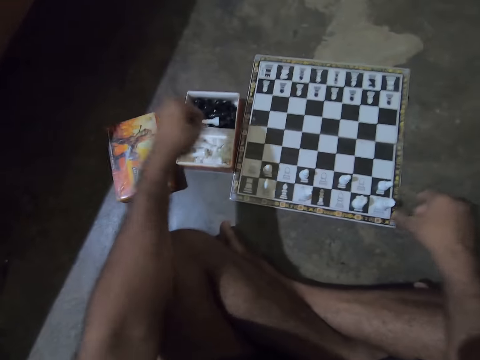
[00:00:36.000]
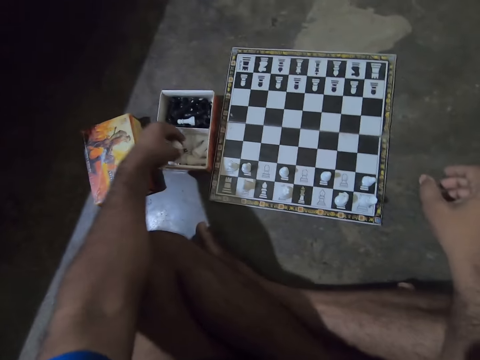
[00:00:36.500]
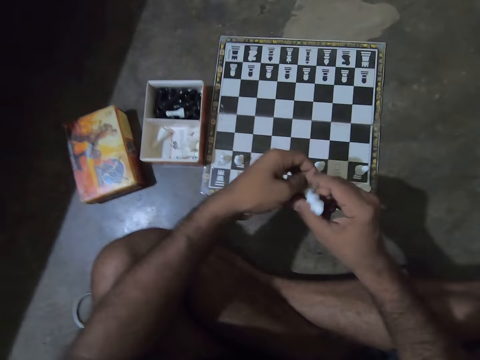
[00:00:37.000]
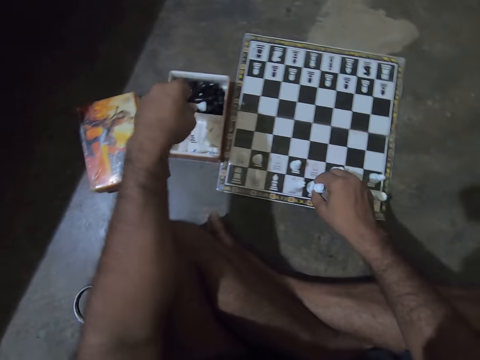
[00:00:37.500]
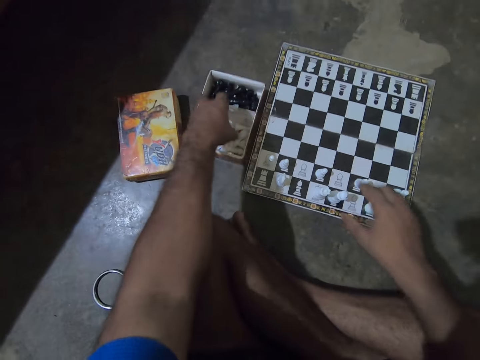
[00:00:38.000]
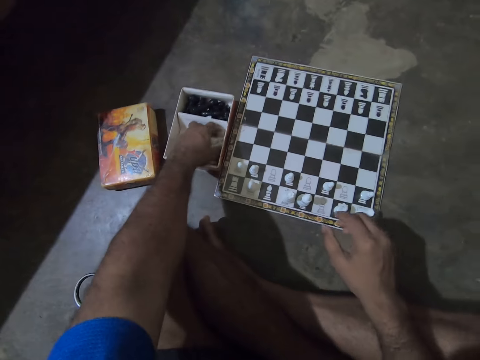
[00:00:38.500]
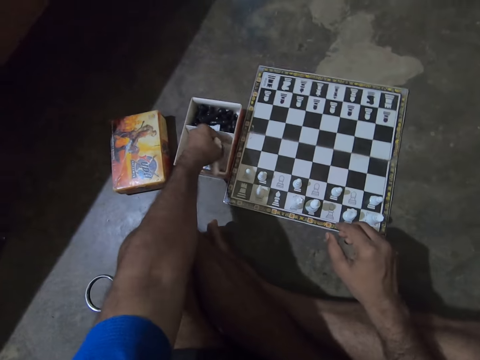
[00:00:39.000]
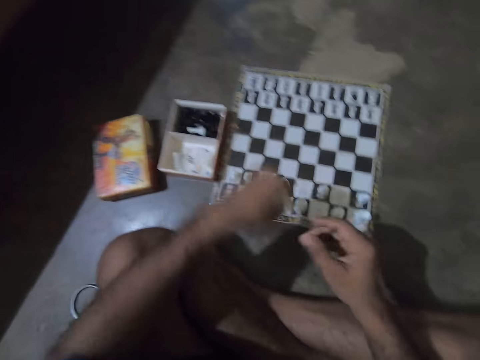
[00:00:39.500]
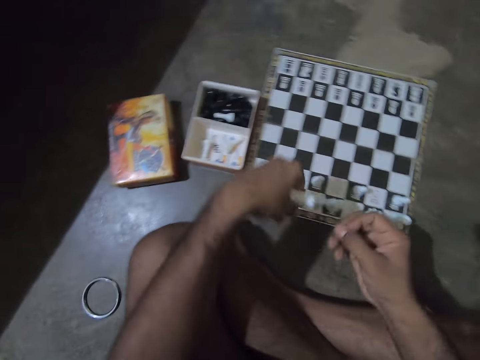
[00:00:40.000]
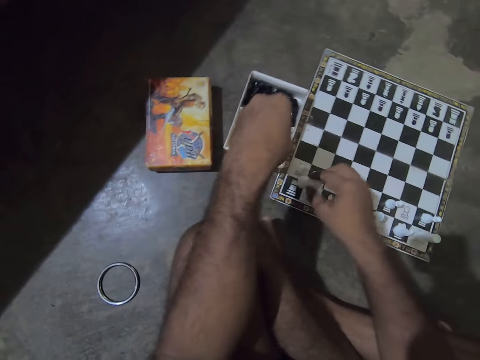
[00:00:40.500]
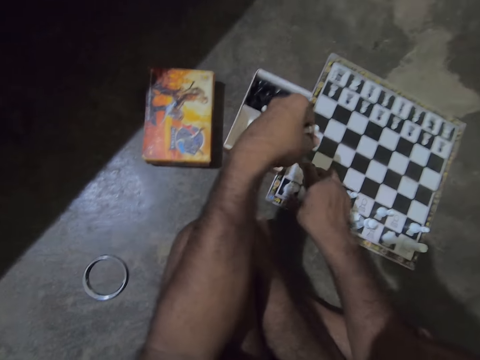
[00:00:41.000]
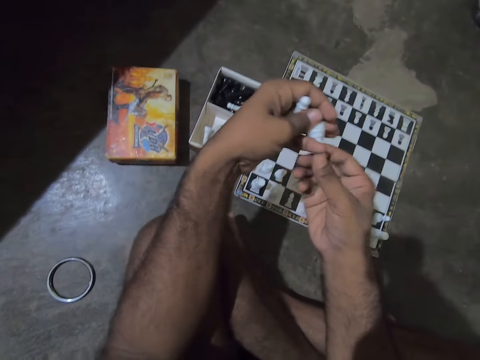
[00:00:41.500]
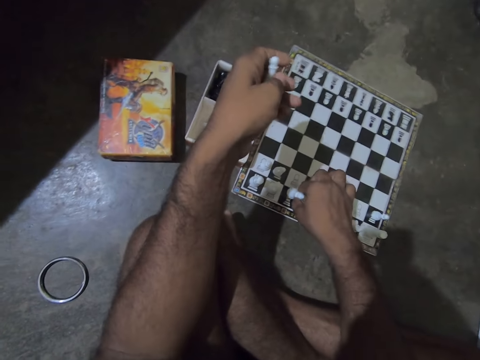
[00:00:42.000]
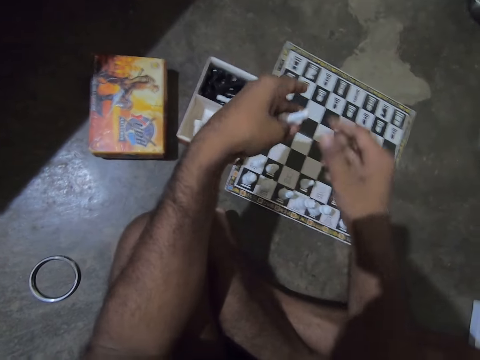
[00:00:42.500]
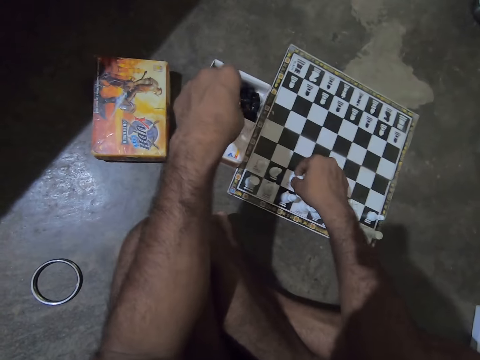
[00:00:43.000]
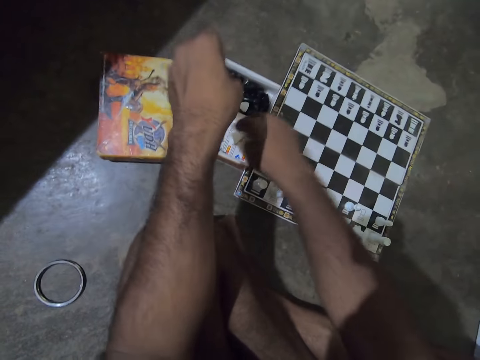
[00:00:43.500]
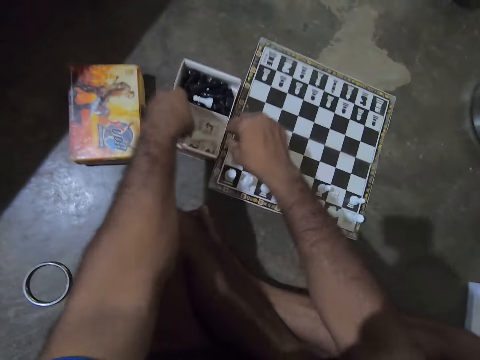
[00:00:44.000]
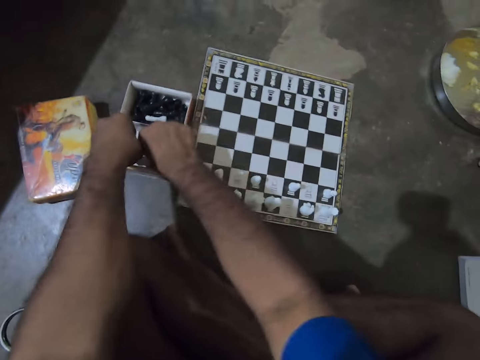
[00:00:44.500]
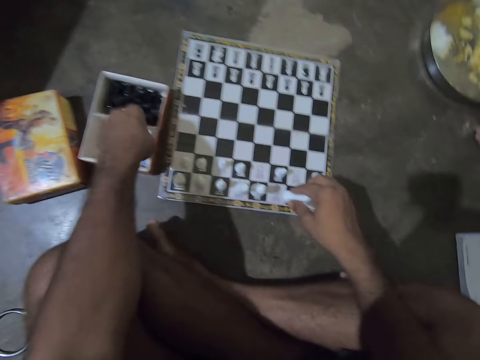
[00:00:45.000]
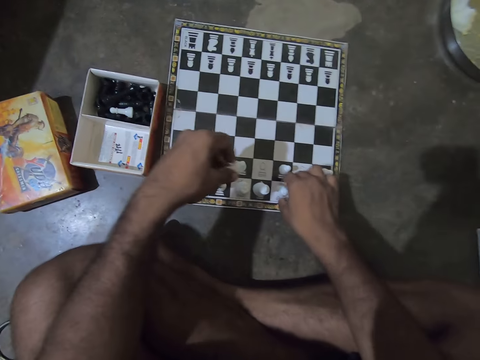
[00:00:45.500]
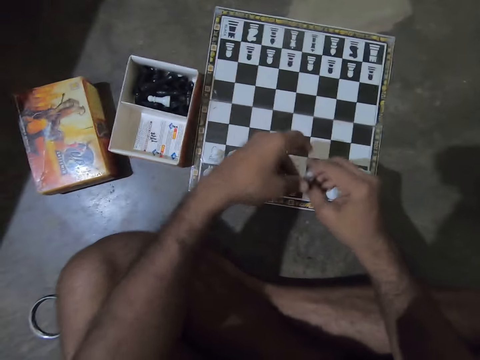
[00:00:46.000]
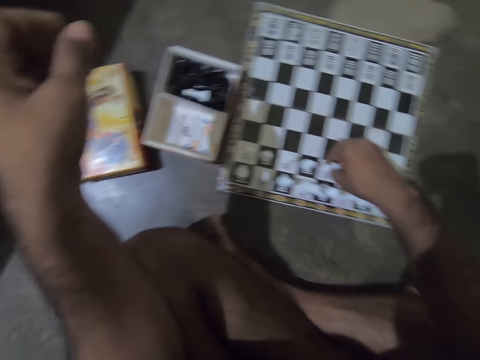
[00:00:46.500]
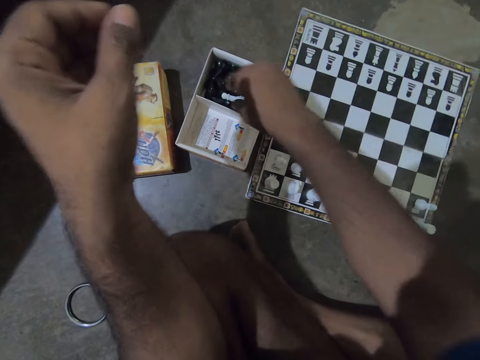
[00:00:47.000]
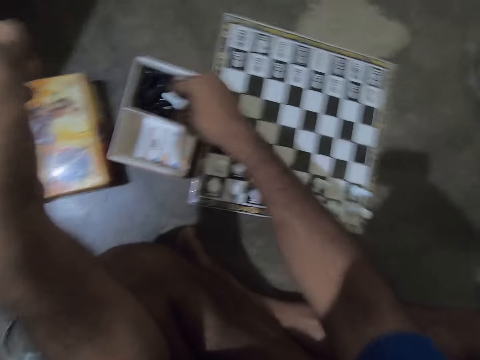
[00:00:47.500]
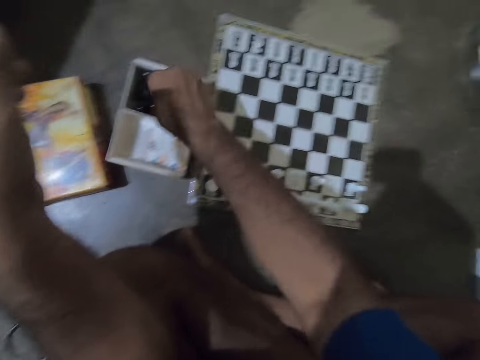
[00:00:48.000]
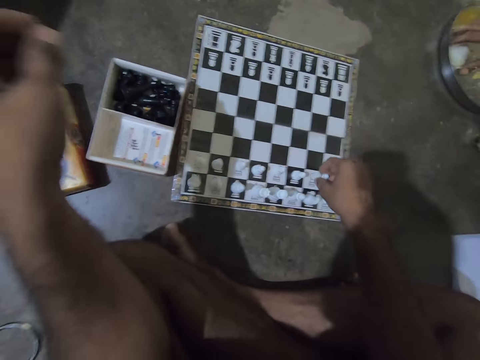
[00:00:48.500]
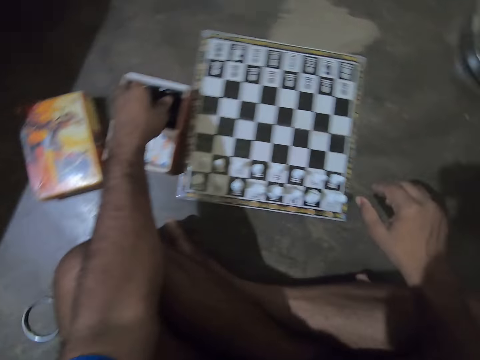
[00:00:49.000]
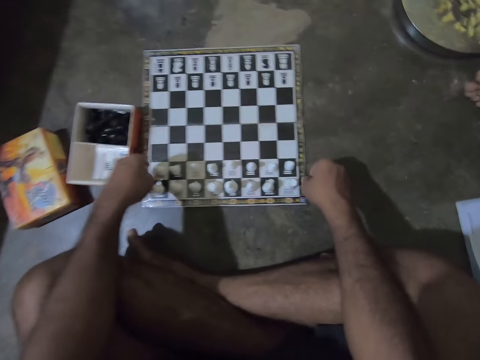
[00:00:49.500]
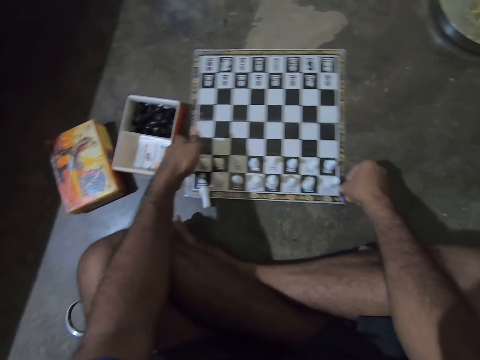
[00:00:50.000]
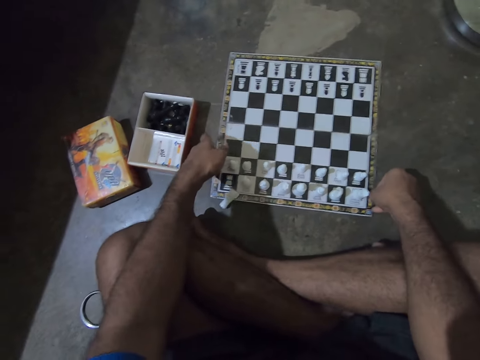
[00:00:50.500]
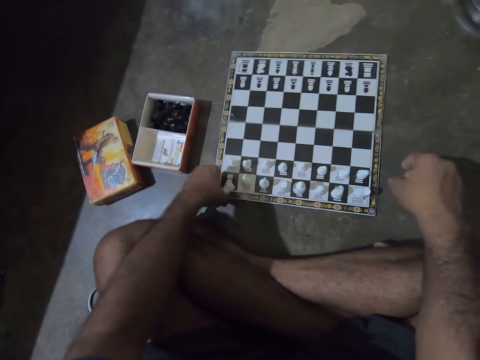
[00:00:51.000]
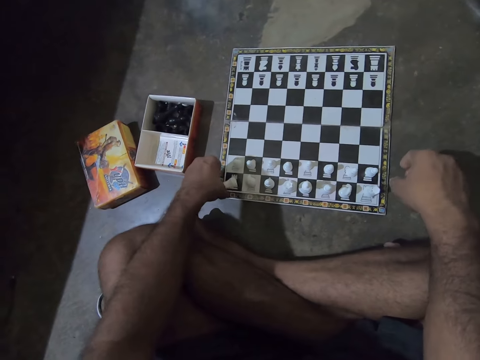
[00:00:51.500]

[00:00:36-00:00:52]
The camera wearer puts down a chess piece on a chess board on the floor. They pick up a chess piece from a box on the floor. They put down the chess piece on the chess board on the floor. They pick up a chess piece from the box on the floor. A man looks around a room. The camera wearer switches the chess piece to the other hand. They put down the chess piece on the chess board on the floor. They switch a chess piece to the other hand. They put down the chess piece on the chess board on the floor. They switch a chess piece on the other hand. They put down the chess piece on the chess board on the floor. They pick up chess pieces from the box on the floor. They put down a chess piece on the chess board on the floor. The man picks food from a plate with a hand. The camera wearer switches a chess piece to the other hand. They put down the chess piece on the chess board on the floor. The man looks around the room. The camera wearer picks up a chess piece from the box on the floor. They put down the chess piece on the chess board on the floor. The man picks food from the plate with a hand. The camera wearer moves the chess board on the floor.

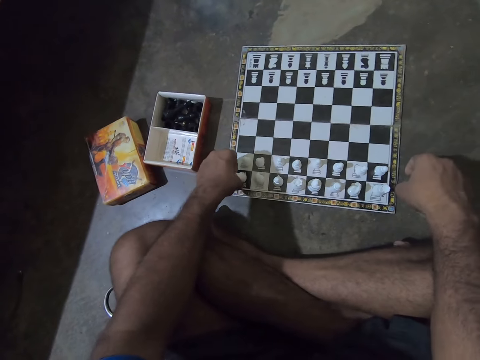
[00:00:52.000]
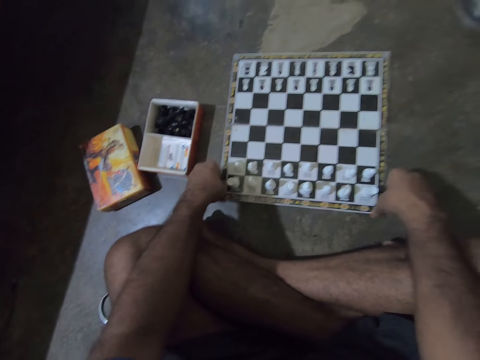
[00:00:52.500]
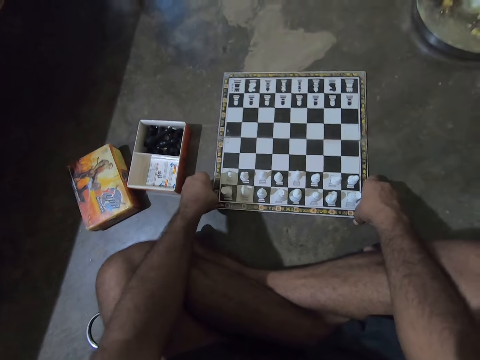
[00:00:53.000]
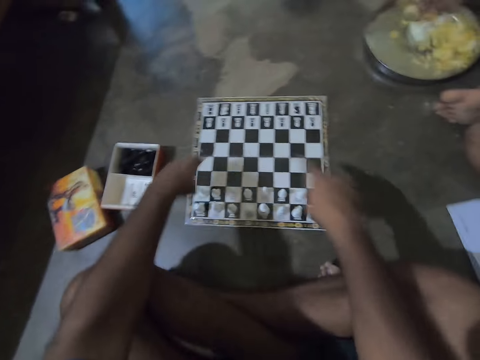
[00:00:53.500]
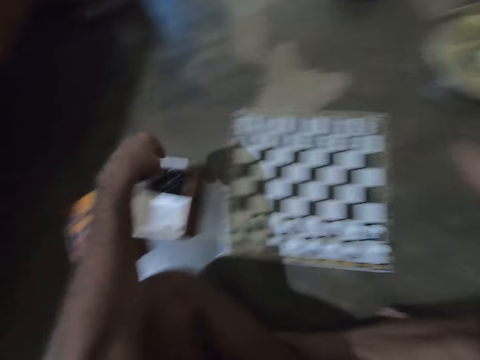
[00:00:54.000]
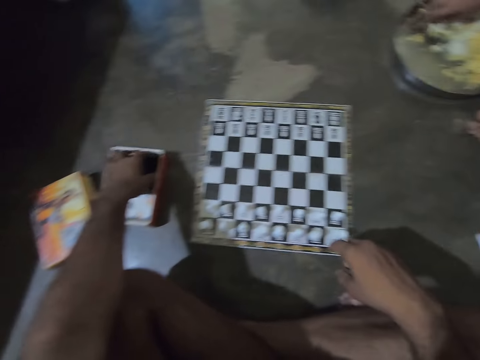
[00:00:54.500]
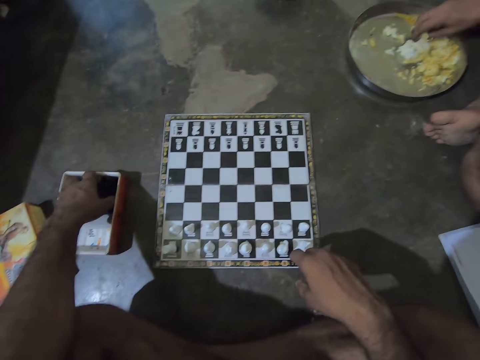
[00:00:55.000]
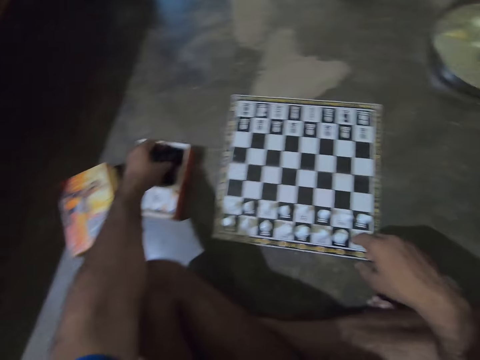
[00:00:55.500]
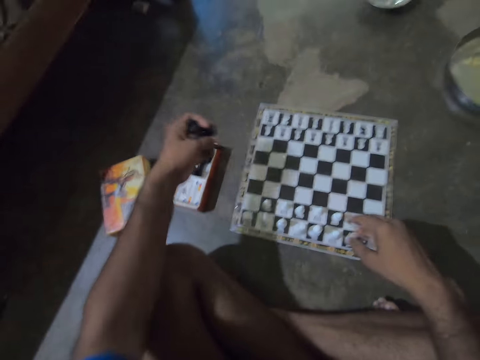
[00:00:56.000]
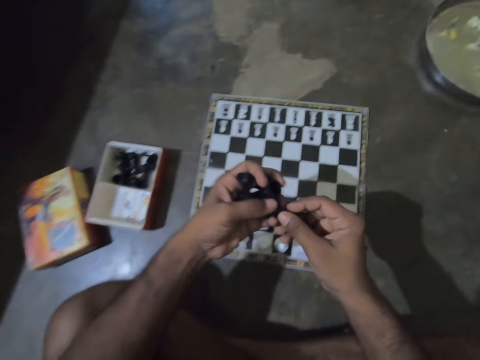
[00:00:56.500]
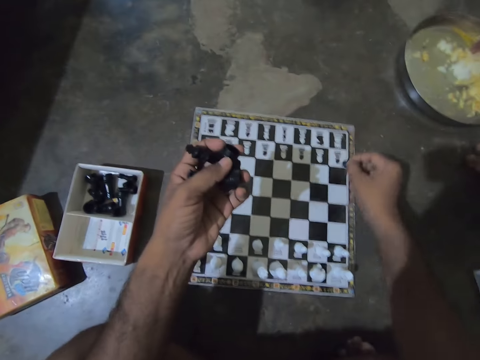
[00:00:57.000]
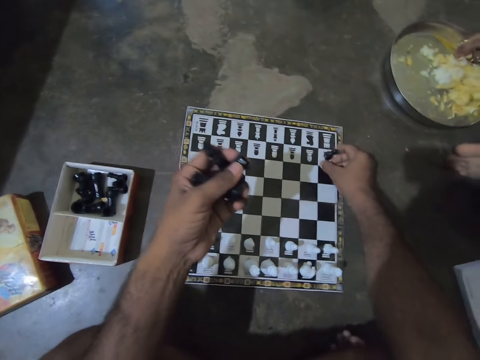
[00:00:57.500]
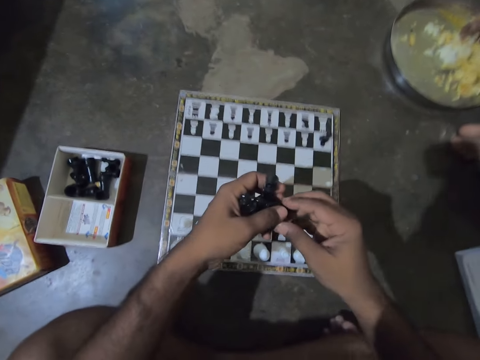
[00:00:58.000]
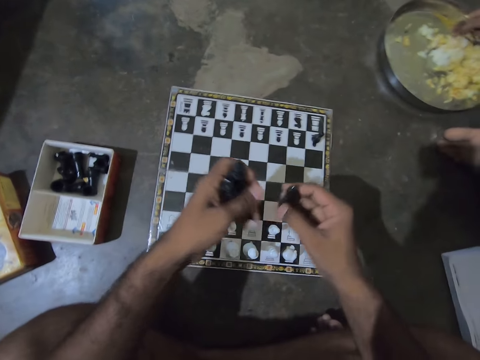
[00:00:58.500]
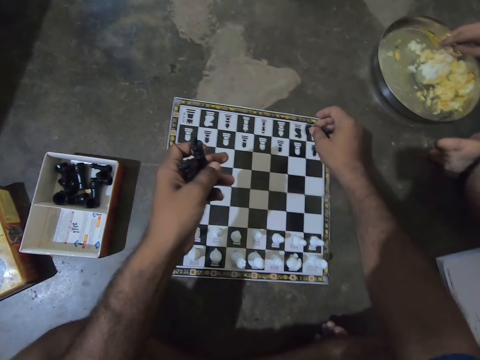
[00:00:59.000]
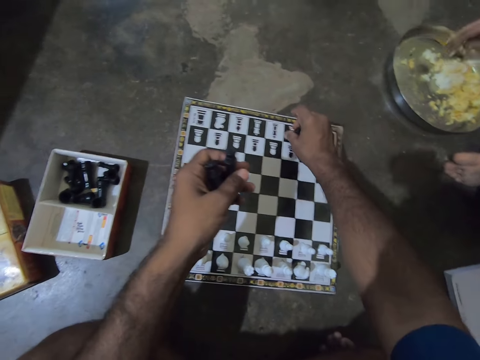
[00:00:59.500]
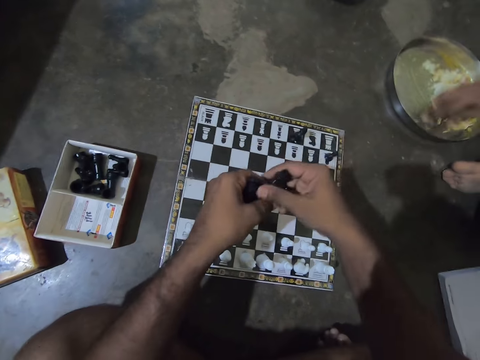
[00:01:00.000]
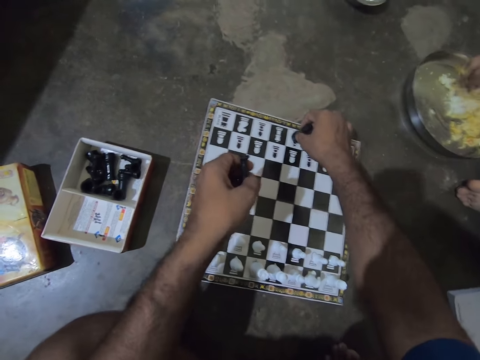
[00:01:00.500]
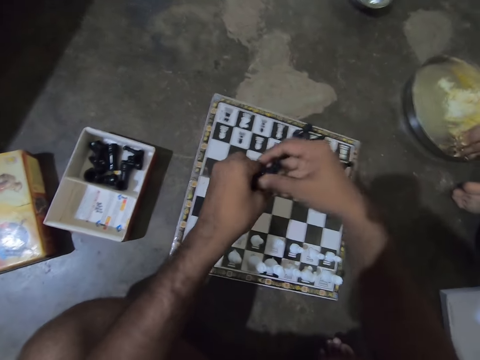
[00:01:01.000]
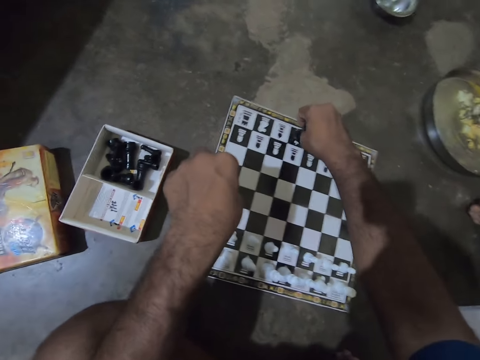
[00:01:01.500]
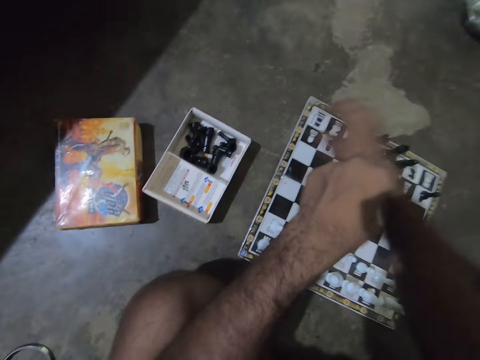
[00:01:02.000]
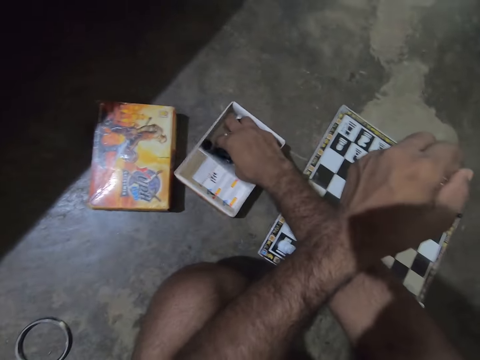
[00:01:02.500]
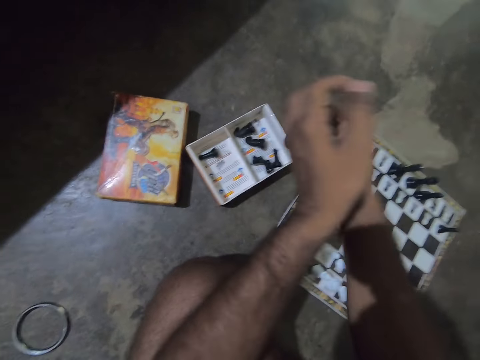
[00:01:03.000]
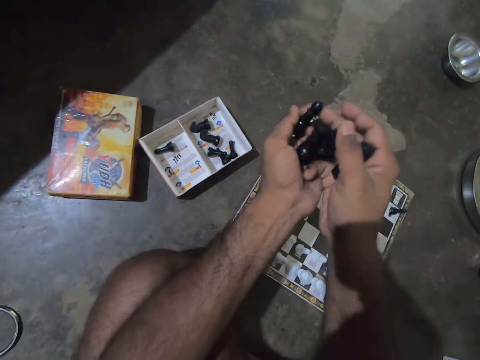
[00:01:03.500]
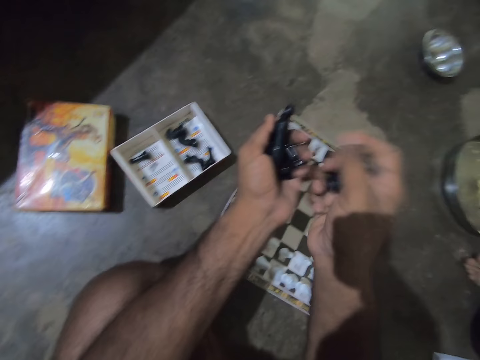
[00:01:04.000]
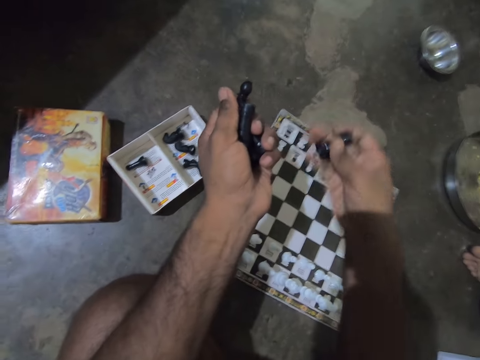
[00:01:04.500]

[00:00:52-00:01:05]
The camera wearer adjusts a chess piece on a chess board on the floor. They move the chess board on the floor. They rotate hands on the chess board on the floor. They pick up chess pieces from a box on the floor. They switch a chess piece to the other hand. They put down the chess piece on the chess board on the floor. They switch a chess piece to the other hand. They put down the chess piece on the chess board on the floor. They pick a chess piece from a hand. They put down the chess piece on the chess board on the floor. They pick a chess piece from a hand. They put down the chess piece on the chess board on the floor. A man mixes food in a plate with a hand. The camera wearer picks up chess pieces from the box on the floor. They switch chess pieces to the other hand.
